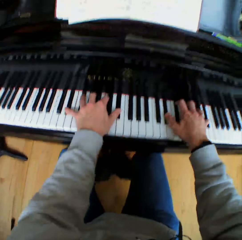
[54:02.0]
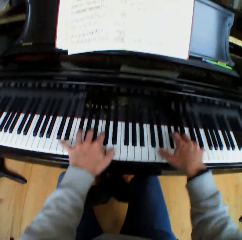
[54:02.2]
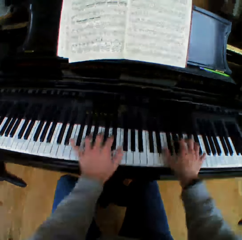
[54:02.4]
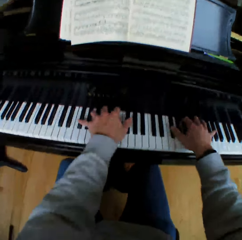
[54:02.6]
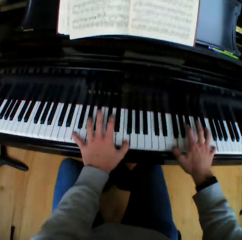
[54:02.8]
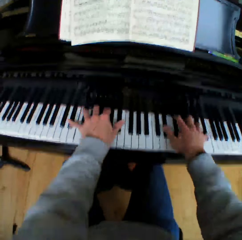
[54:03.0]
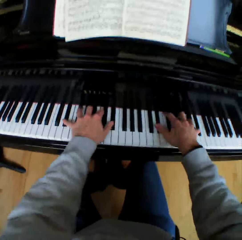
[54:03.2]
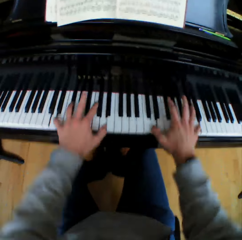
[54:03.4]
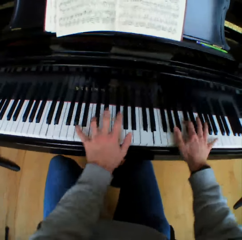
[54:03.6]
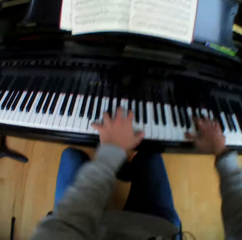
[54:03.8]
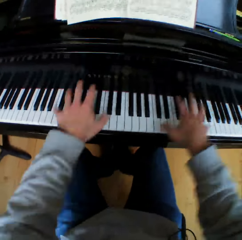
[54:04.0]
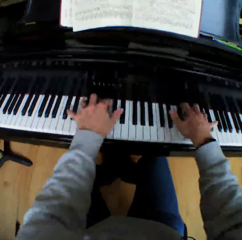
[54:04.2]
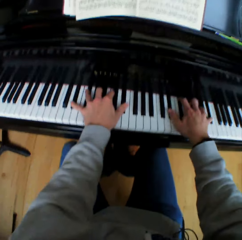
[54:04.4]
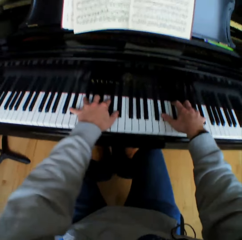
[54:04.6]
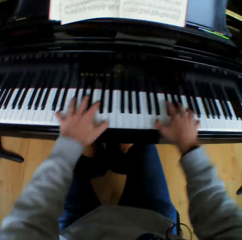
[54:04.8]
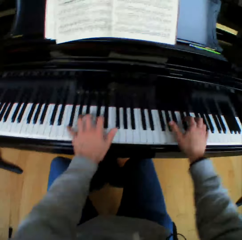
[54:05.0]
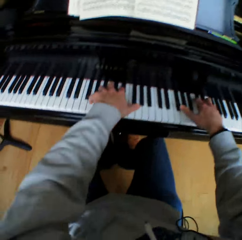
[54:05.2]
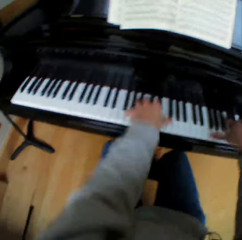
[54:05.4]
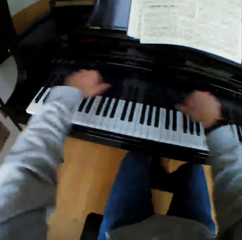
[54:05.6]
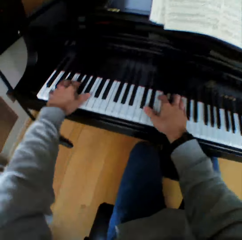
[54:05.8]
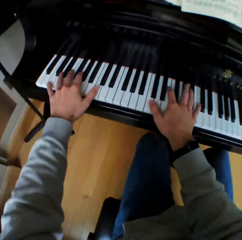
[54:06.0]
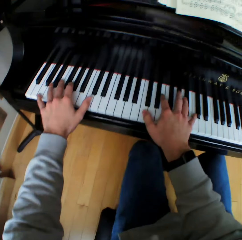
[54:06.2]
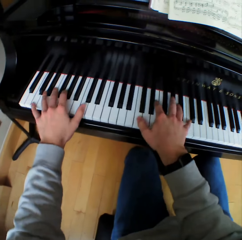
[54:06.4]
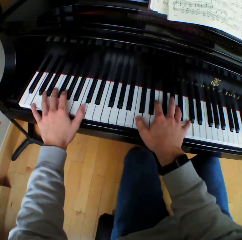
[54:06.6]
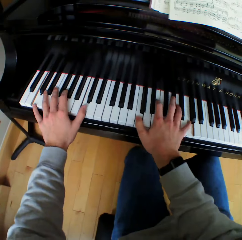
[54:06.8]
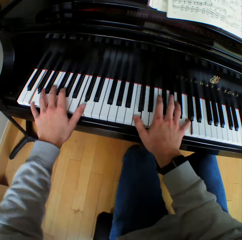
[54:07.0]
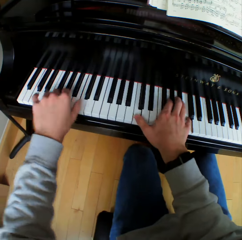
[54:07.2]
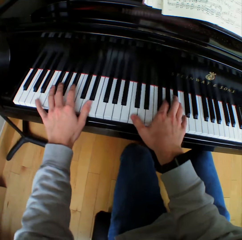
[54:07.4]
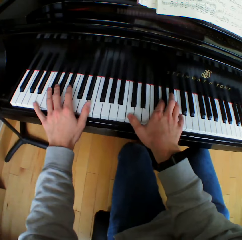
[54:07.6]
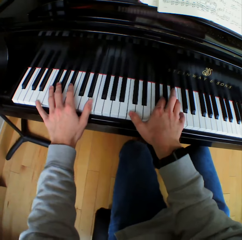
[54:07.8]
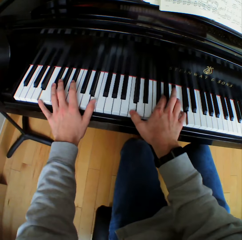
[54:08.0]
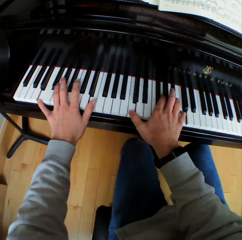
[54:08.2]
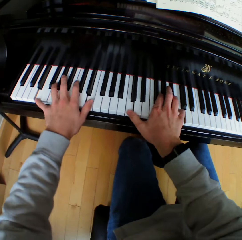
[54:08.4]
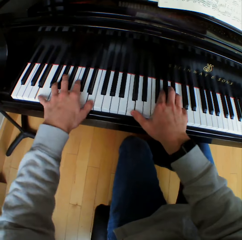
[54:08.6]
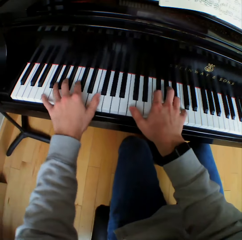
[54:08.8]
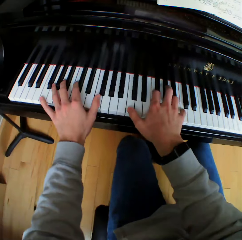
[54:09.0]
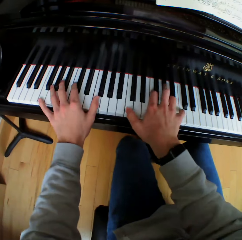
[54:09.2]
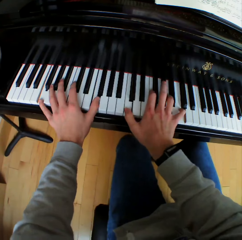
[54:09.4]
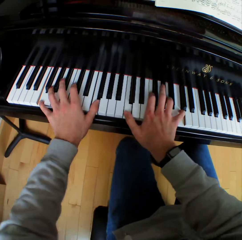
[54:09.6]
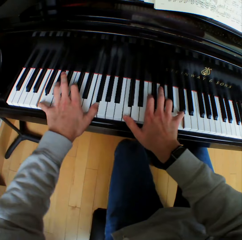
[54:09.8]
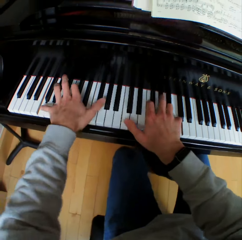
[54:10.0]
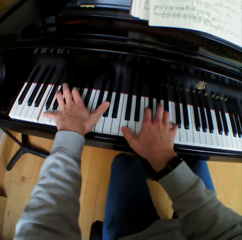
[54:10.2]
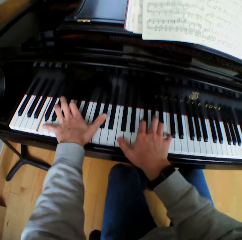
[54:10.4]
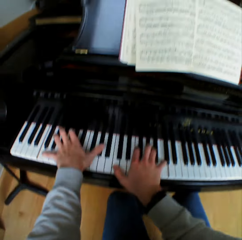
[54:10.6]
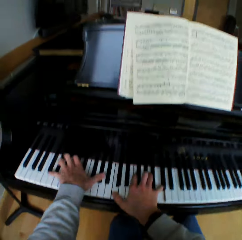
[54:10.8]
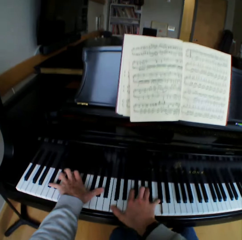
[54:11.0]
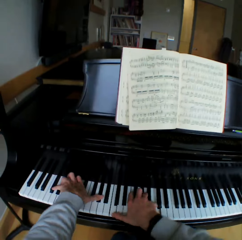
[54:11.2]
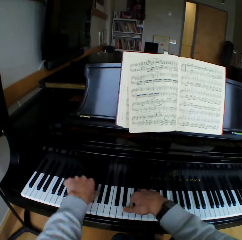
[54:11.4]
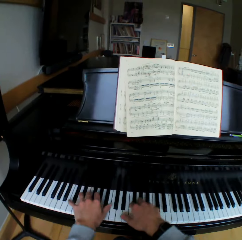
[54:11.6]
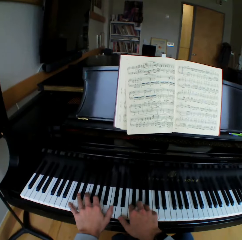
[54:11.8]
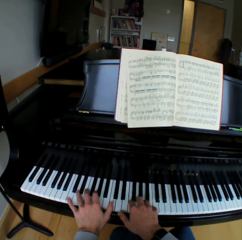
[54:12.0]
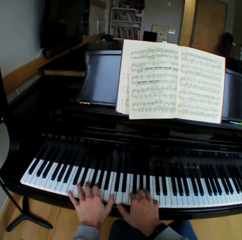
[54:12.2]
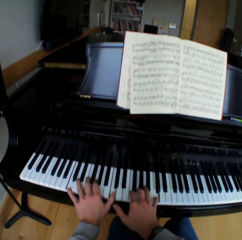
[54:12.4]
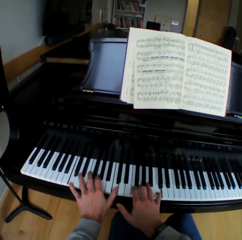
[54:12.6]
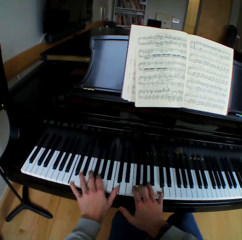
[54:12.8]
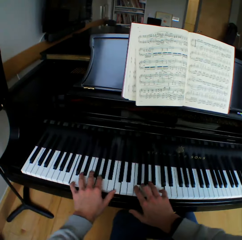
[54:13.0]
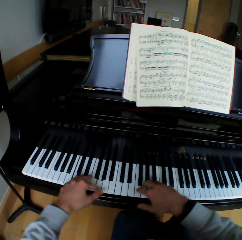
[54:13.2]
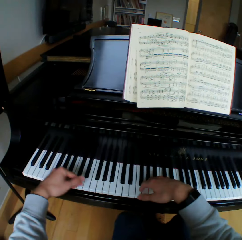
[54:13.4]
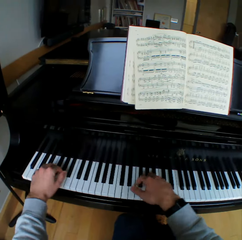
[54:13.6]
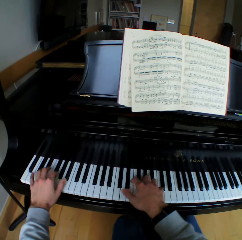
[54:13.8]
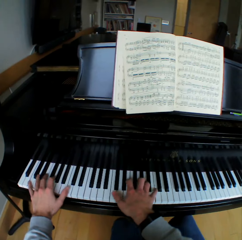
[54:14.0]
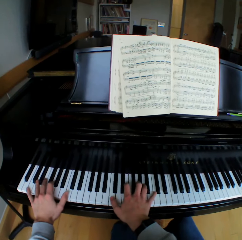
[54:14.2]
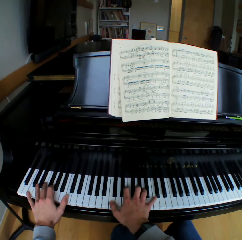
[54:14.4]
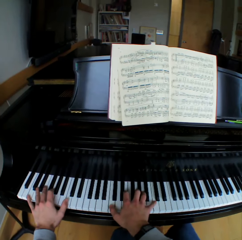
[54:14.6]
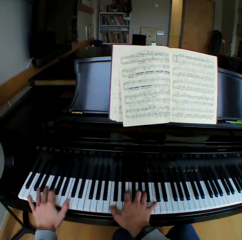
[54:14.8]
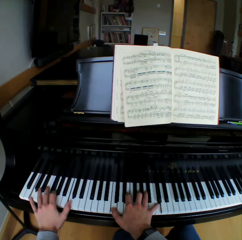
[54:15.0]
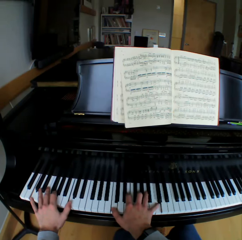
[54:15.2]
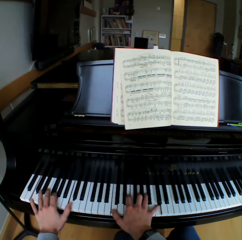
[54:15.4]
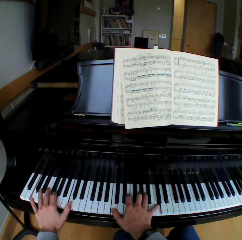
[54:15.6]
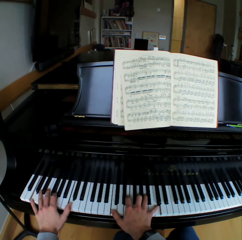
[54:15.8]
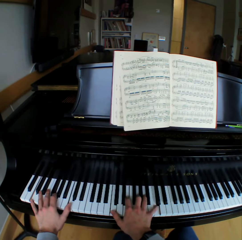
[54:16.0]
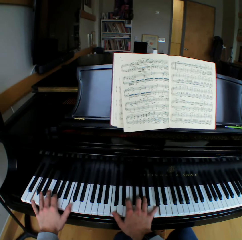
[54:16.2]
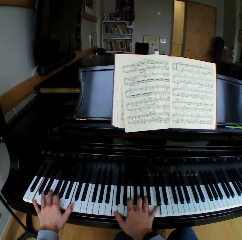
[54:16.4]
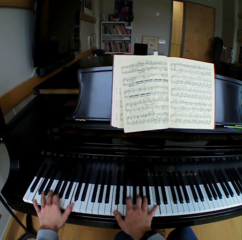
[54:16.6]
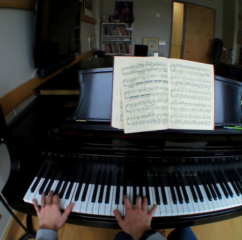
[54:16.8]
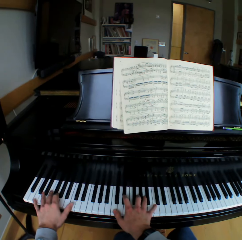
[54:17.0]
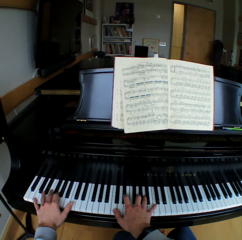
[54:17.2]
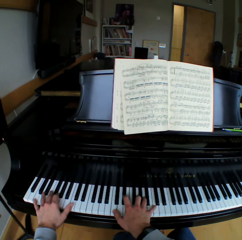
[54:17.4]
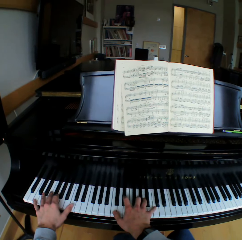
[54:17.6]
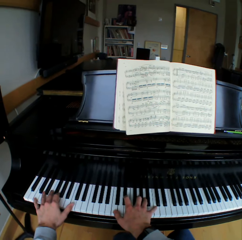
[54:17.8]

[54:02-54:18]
The camera wearer lifts both hands and plays piano. They look at the music book. They play piano.

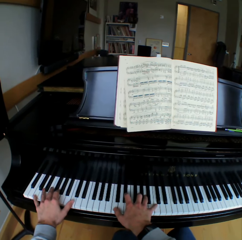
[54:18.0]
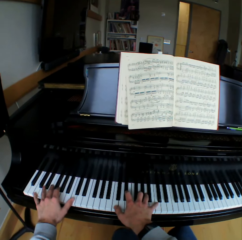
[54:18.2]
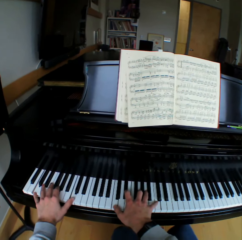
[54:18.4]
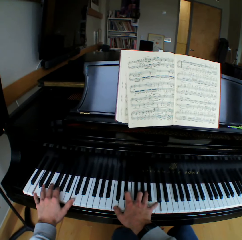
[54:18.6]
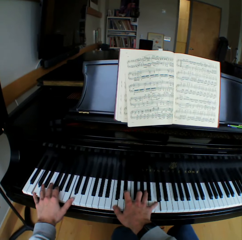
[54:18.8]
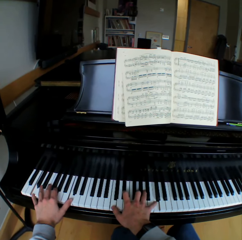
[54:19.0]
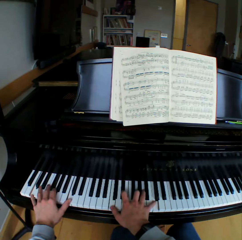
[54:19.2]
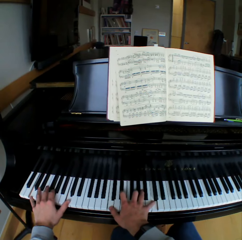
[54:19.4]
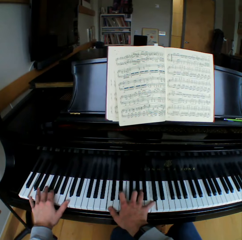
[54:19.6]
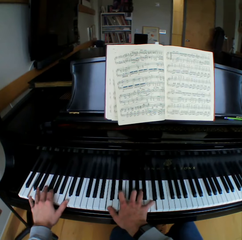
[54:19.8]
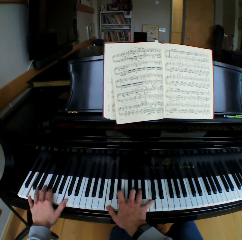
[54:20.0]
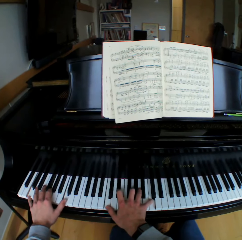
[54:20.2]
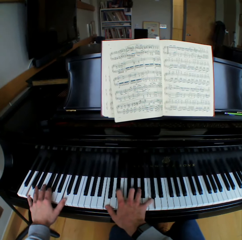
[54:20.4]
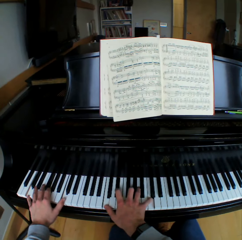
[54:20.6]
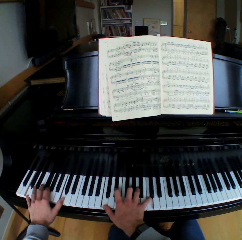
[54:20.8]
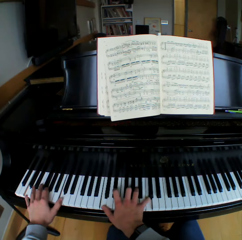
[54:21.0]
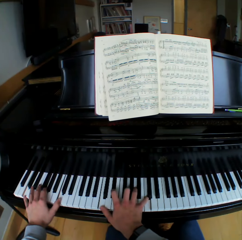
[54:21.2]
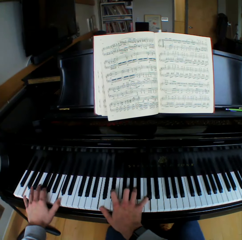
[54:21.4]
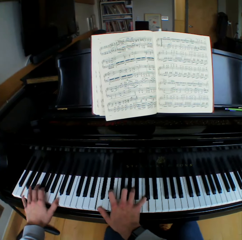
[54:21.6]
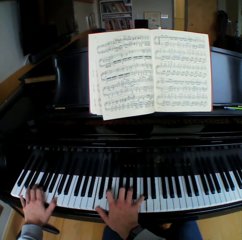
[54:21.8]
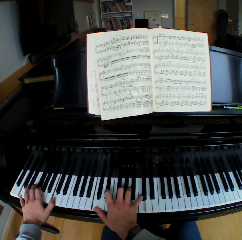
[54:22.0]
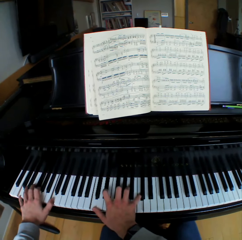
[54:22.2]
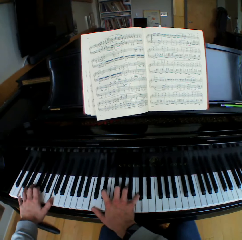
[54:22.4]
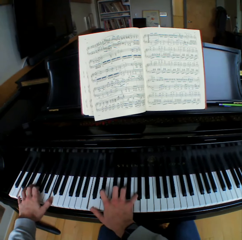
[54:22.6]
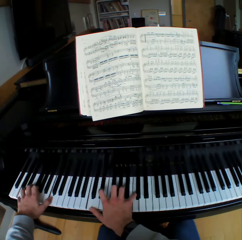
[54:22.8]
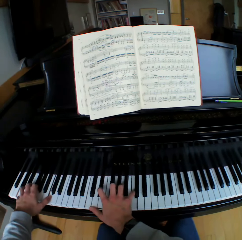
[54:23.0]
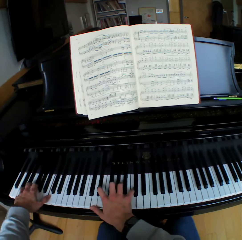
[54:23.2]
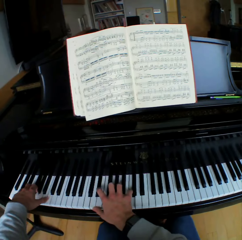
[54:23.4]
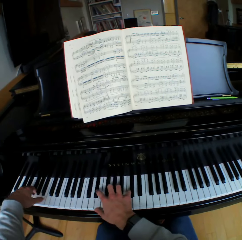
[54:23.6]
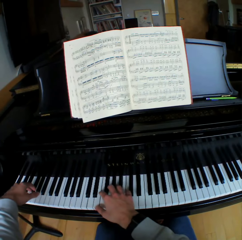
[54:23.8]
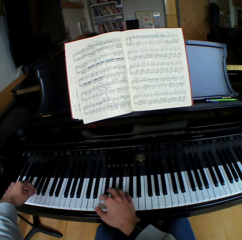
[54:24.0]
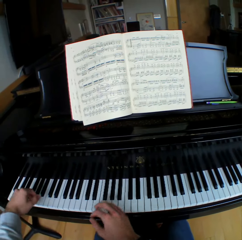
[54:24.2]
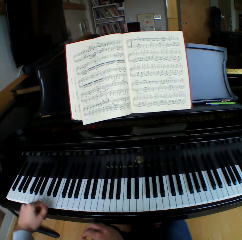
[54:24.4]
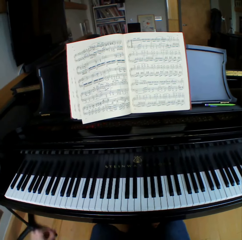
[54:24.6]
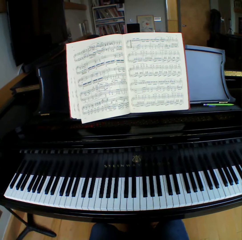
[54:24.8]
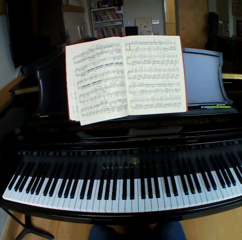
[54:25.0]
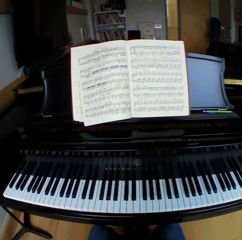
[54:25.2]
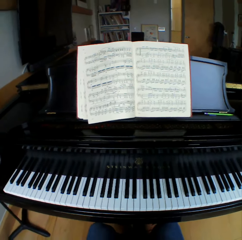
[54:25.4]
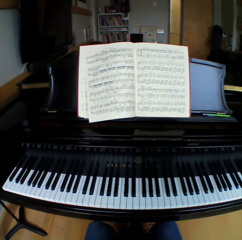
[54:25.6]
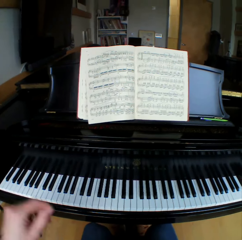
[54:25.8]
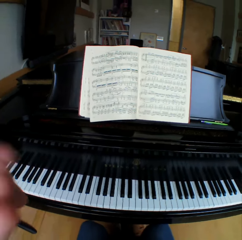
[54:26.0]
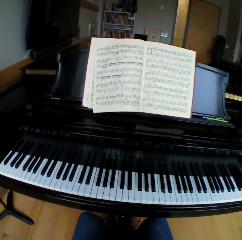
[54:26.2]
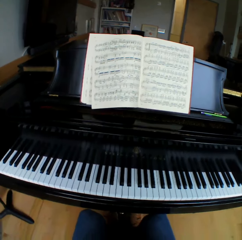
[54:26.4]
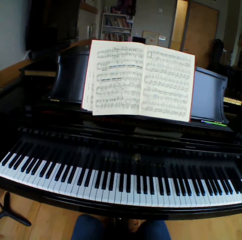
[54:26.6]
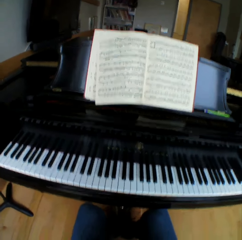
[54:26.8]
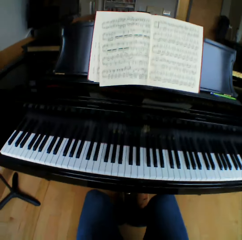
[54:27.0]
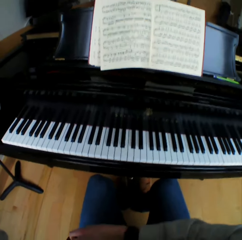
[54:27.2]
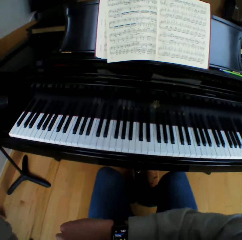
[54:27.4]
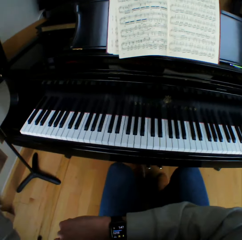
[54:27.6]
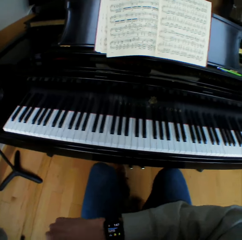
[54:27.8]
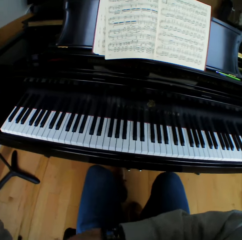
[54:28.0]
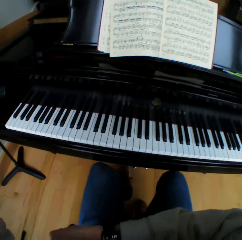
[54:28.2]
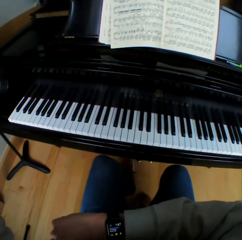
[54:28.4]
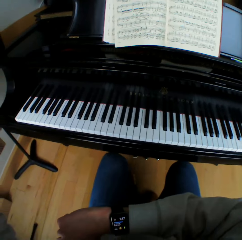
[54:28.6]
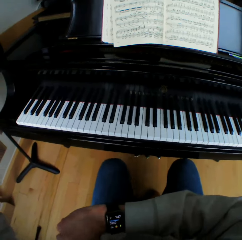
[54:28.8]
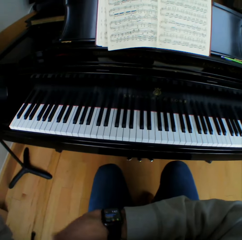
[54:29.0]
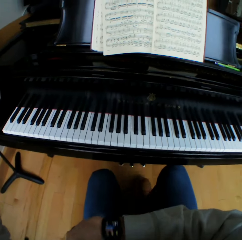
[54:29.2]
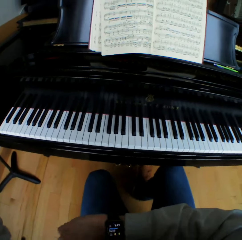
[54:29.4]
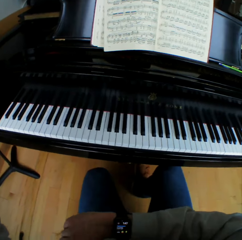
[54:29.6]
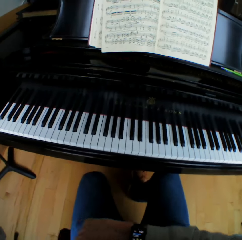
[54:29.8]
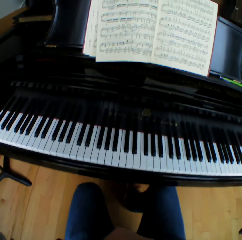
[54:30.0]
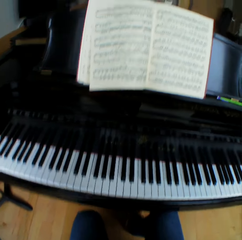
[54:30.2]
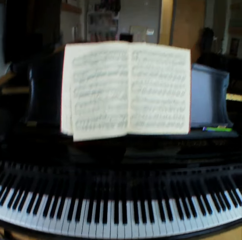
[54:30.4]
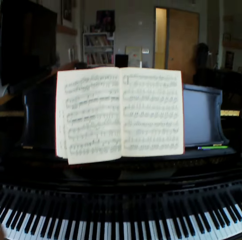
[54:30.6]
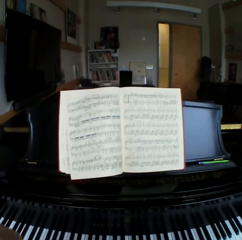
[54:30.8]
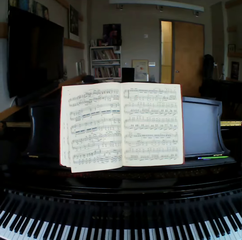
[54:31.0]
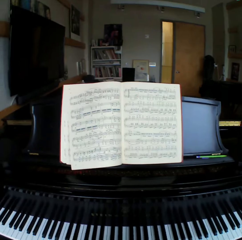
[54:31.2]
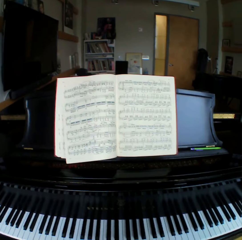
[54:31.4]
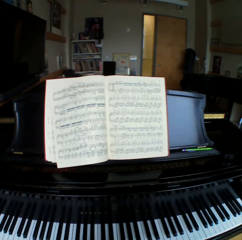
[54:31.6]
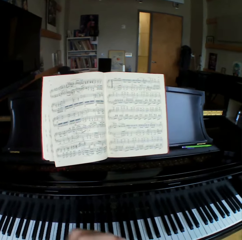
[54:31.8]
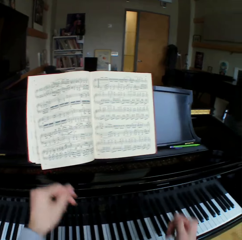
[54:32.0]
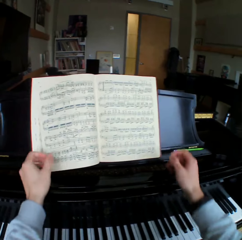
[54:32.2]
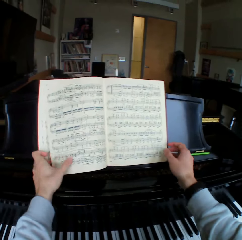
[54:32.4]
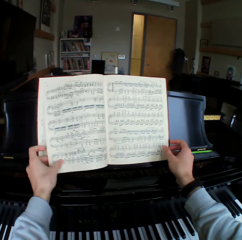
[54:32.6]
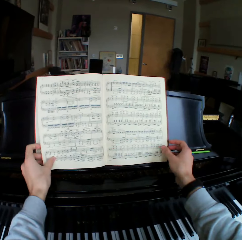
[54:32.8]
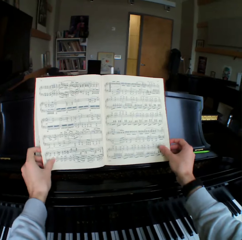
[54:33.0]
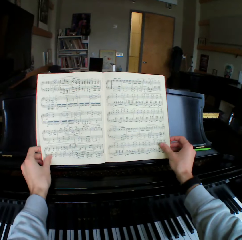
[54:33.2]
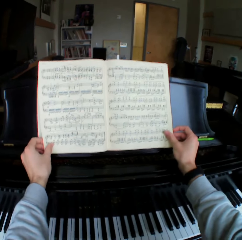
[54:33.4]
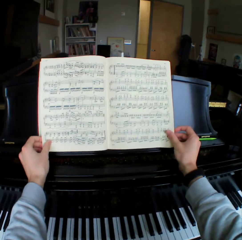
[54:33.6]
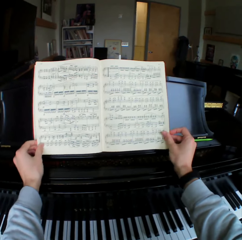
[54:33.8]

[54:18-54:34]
The camera wearer removes both hands from the piano. He lifts both hands. He looks at the piano. He adjusts the head camera with his left hand. He lifts the left hand. He looks at the piano. He removes his feet from the piano pedals. He moves the right hand, shakes the right hand across. He looks at the piano and looks at the music book. He holds the book on the piano book stand with both hands. He lifts both hands. He looks at the music book.
